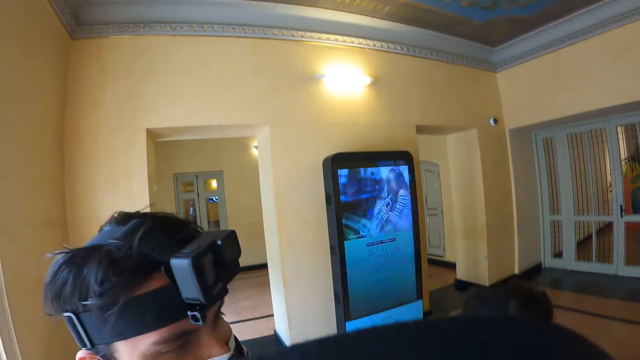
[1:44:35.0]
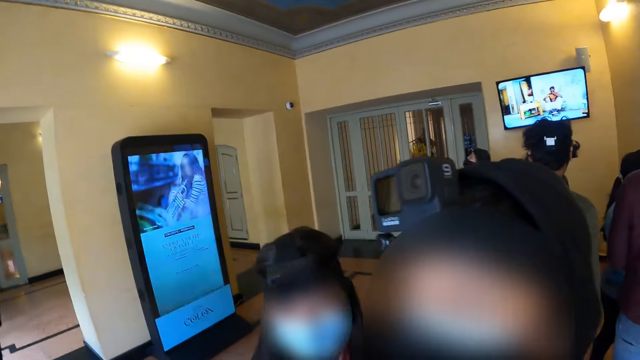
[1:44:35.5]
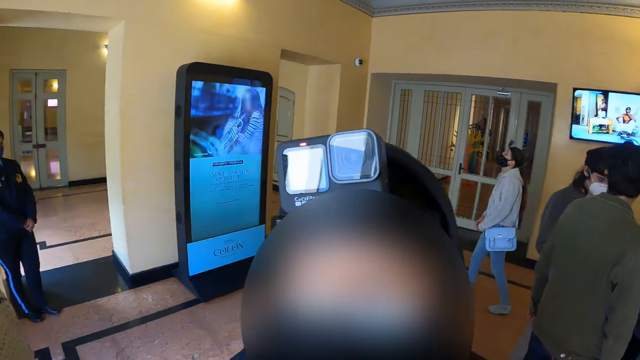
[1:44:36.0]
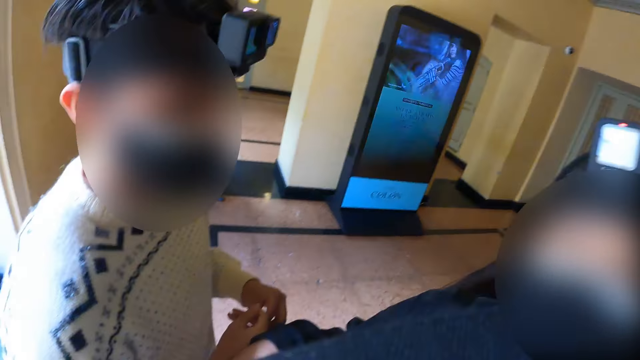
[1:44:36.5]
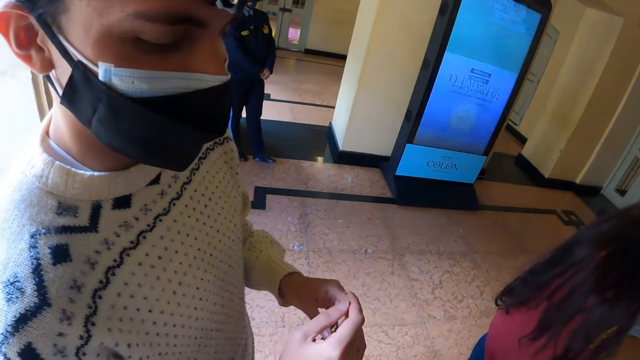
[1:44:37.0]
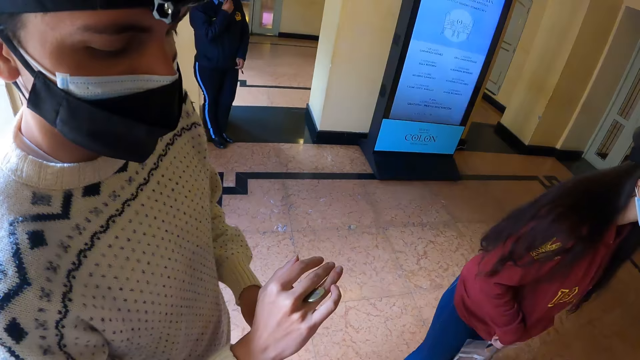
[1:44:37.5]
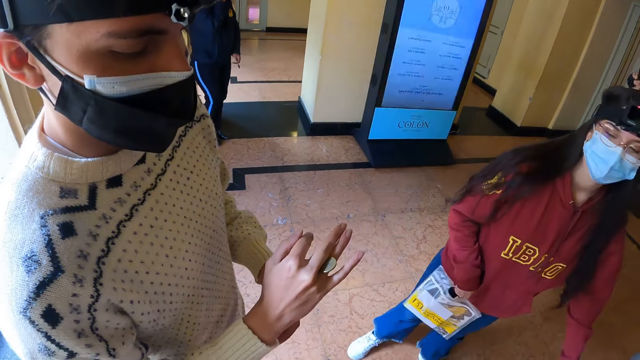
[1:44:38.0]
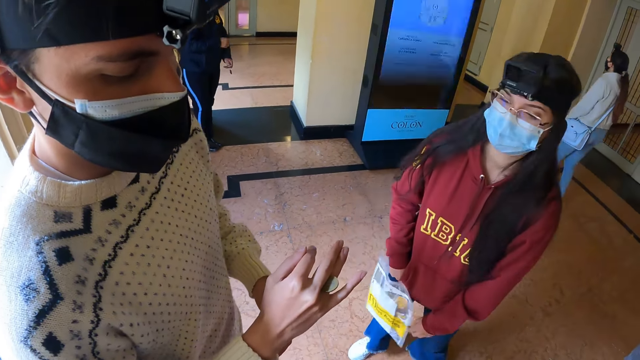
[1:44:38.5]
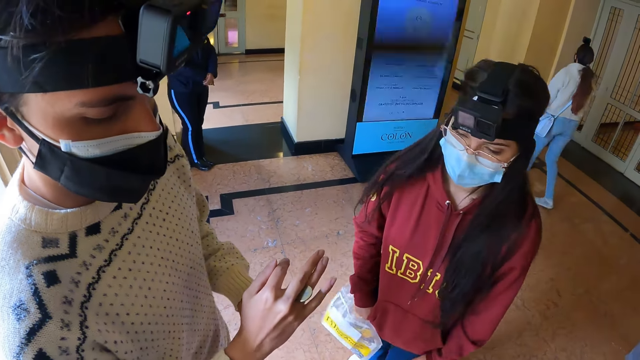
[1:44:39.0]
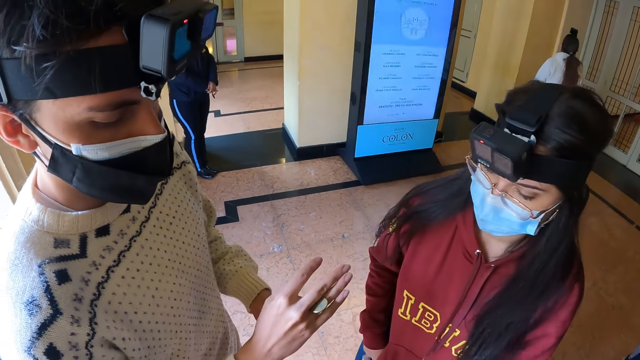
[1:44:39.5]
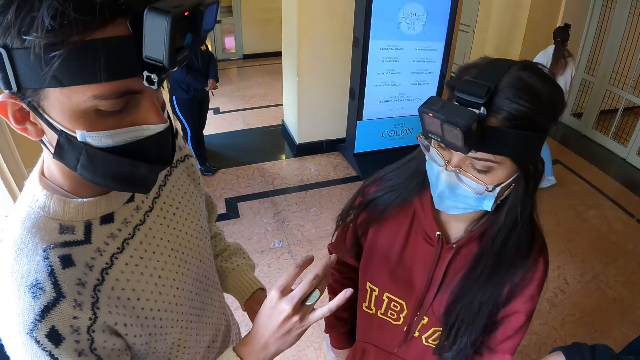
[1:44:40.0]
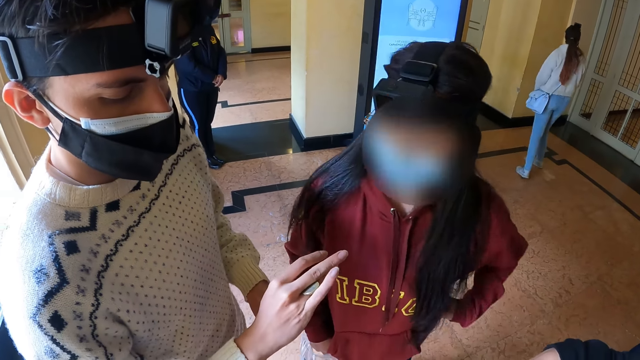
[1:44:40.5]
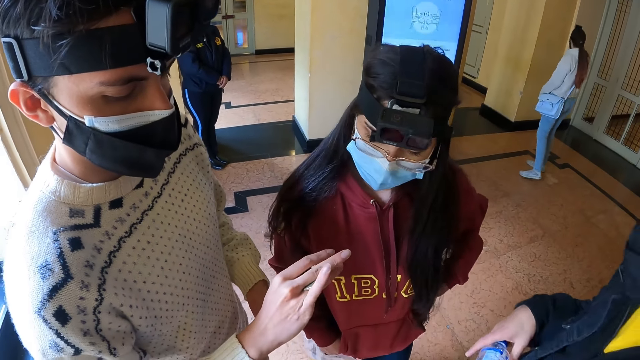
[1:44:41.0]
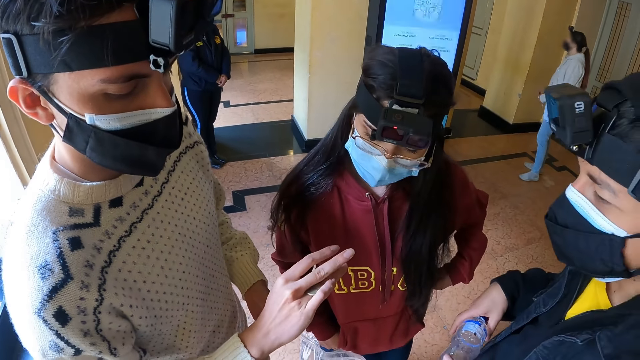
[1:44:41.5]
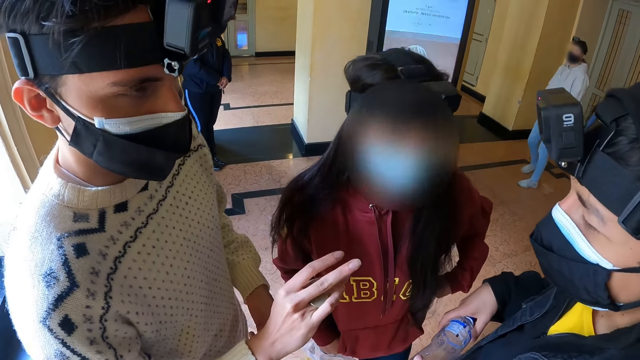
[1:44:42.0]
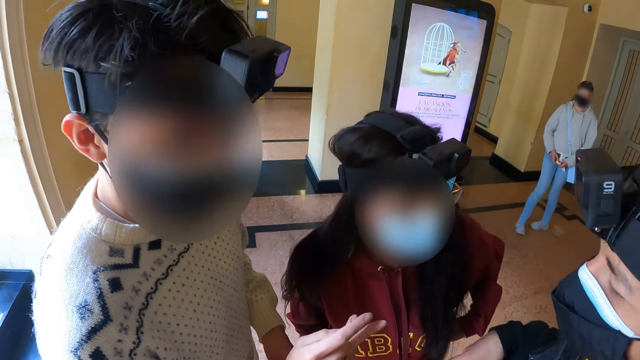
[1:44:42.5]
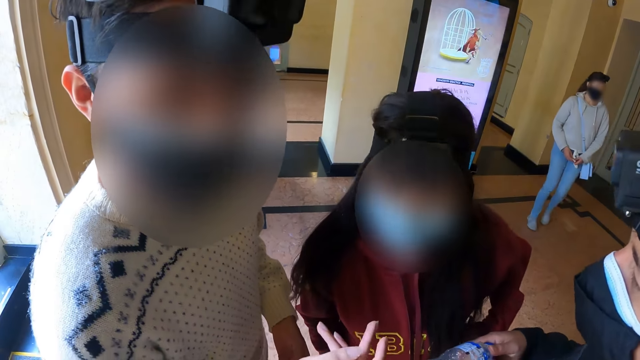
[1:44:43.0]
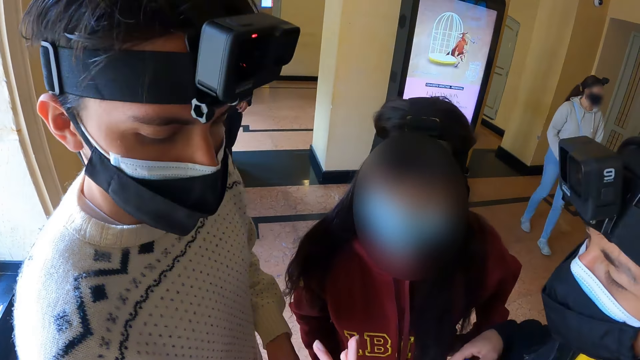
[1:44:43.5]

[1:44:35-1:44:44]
A person moves the coin around his fingers. The camera wearer interacts with the person.

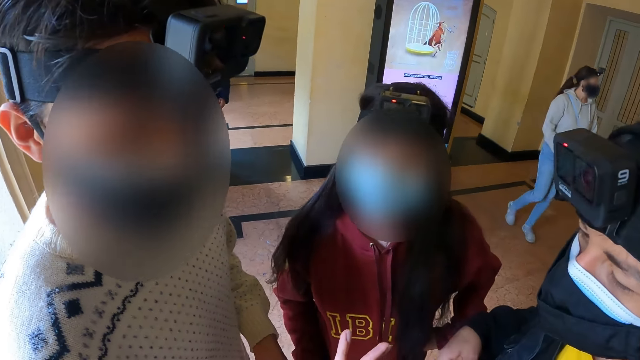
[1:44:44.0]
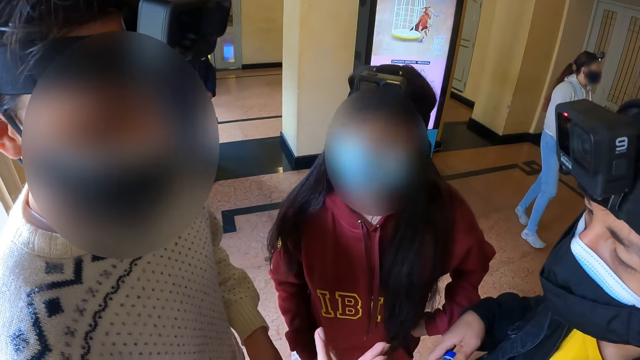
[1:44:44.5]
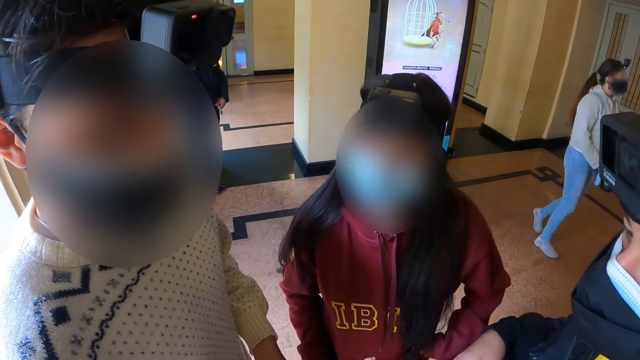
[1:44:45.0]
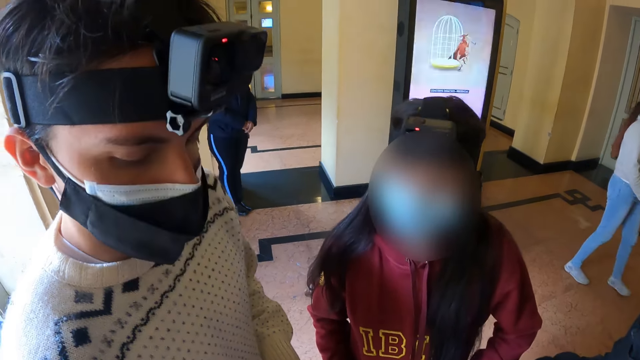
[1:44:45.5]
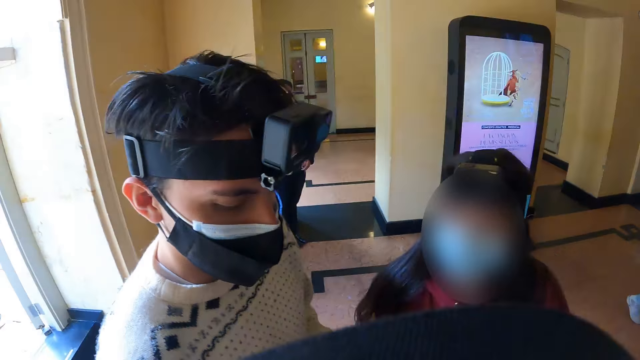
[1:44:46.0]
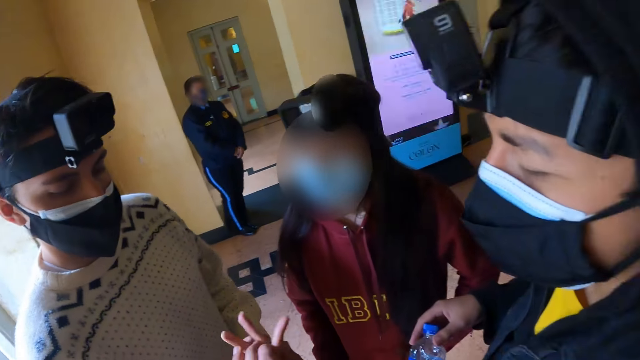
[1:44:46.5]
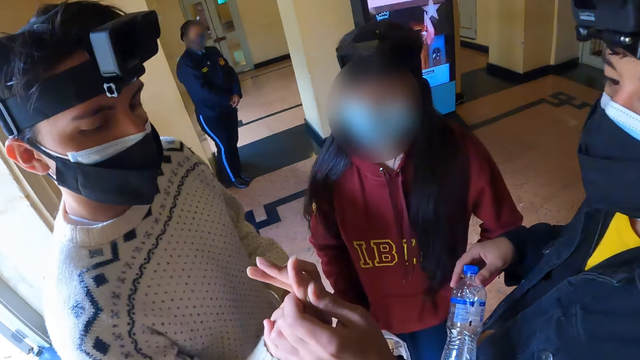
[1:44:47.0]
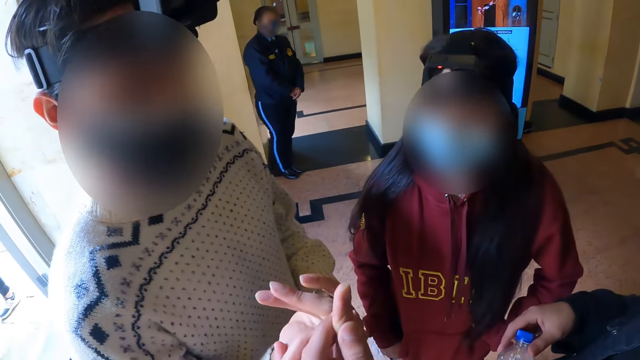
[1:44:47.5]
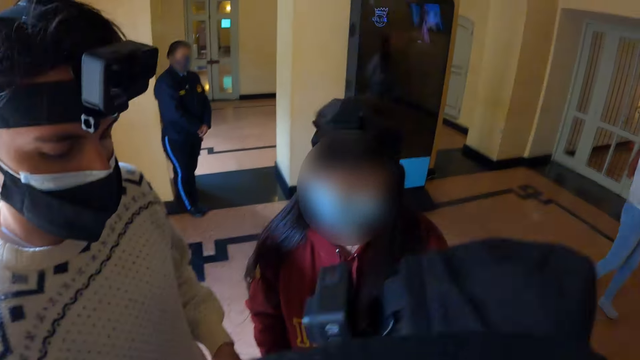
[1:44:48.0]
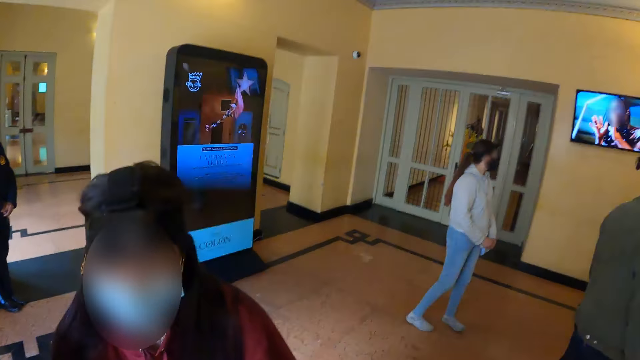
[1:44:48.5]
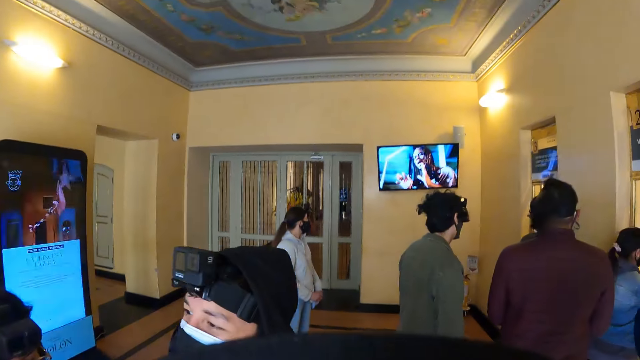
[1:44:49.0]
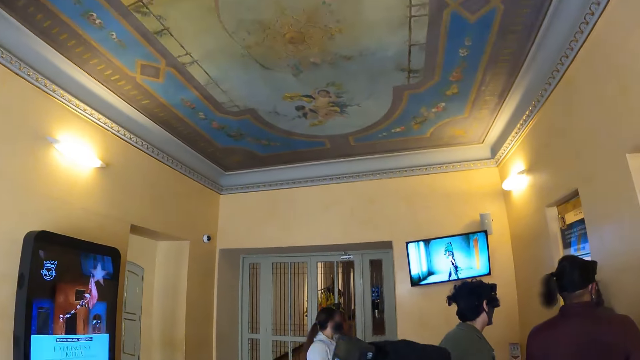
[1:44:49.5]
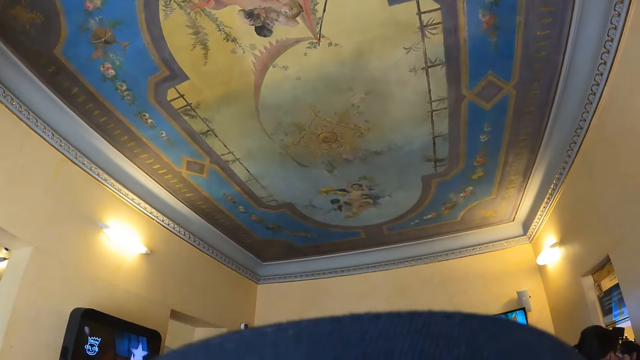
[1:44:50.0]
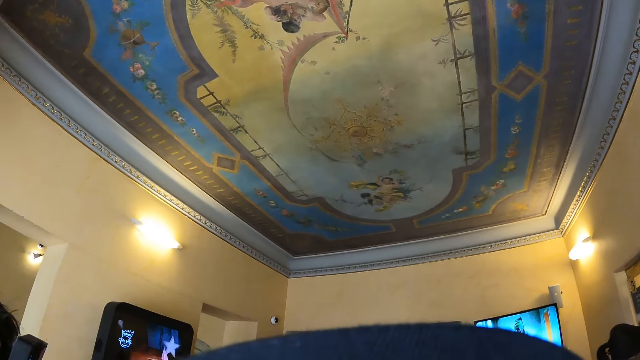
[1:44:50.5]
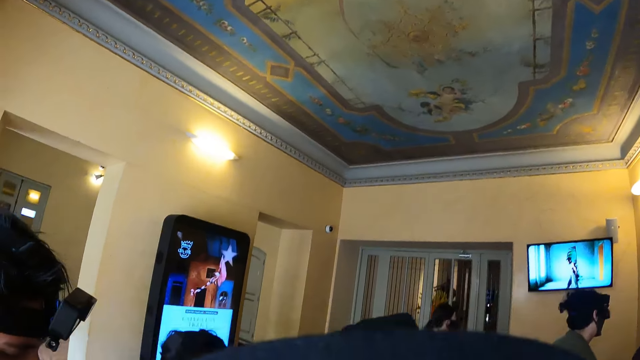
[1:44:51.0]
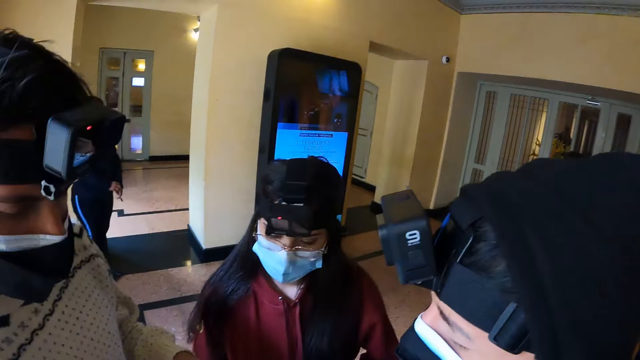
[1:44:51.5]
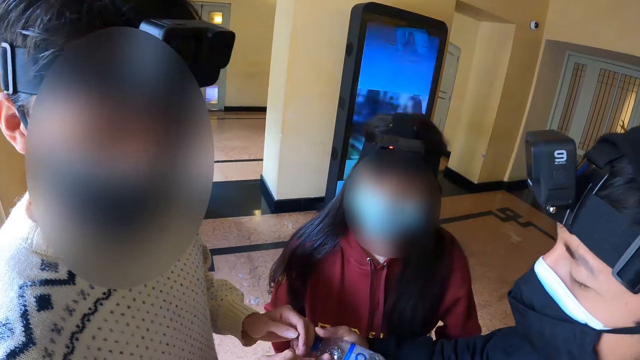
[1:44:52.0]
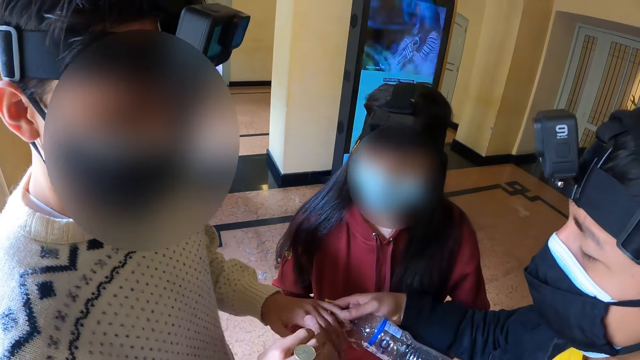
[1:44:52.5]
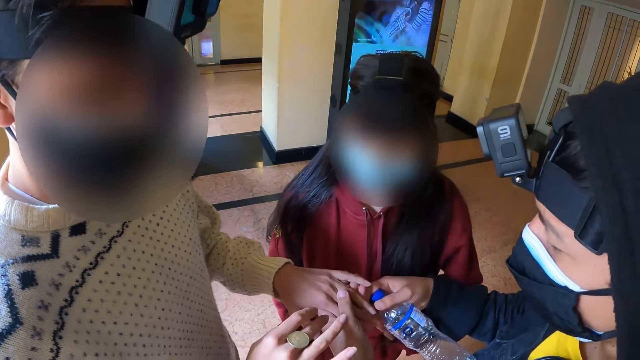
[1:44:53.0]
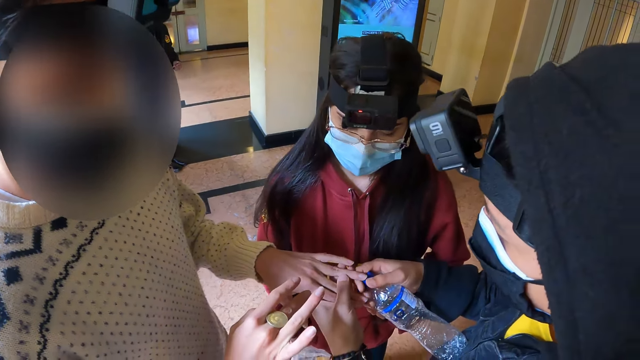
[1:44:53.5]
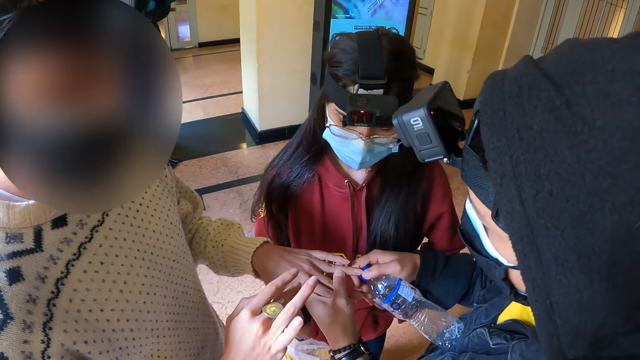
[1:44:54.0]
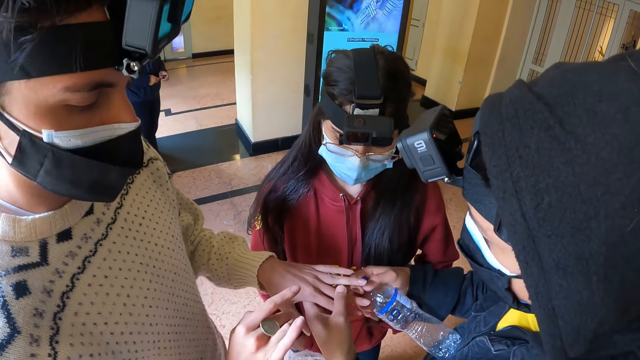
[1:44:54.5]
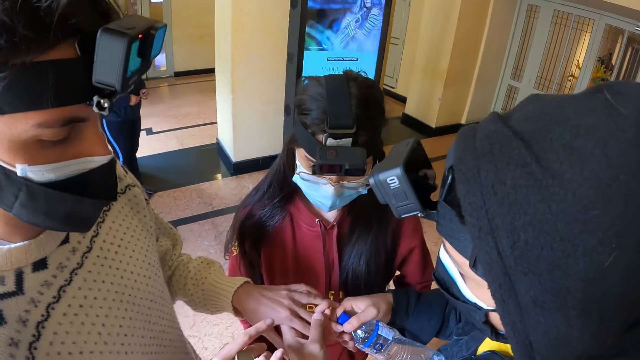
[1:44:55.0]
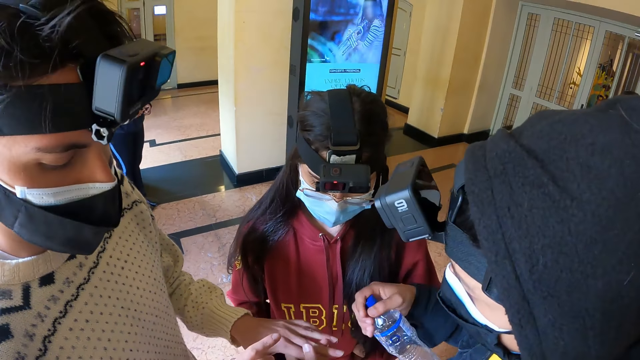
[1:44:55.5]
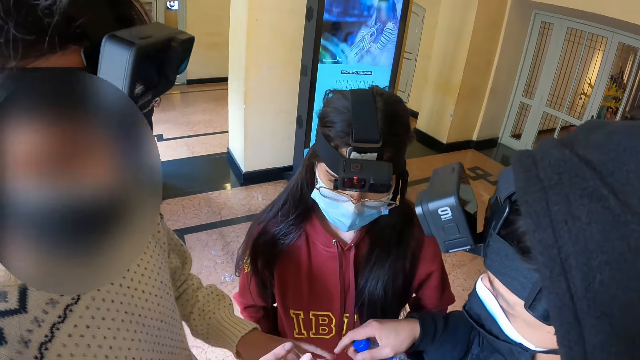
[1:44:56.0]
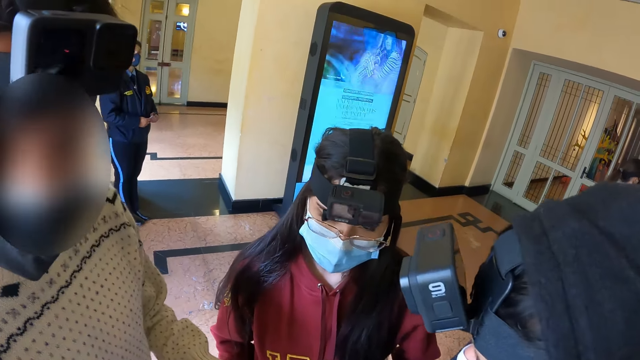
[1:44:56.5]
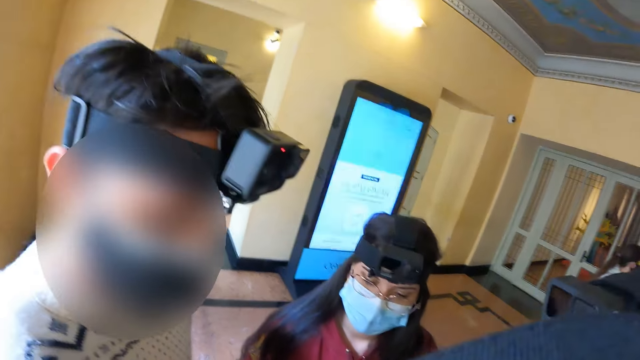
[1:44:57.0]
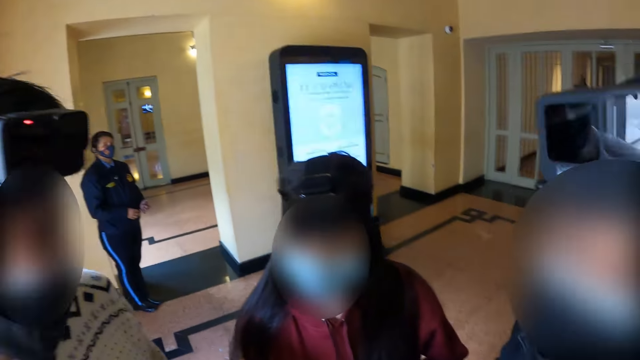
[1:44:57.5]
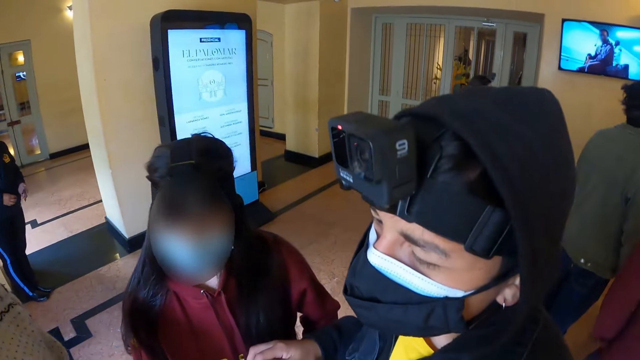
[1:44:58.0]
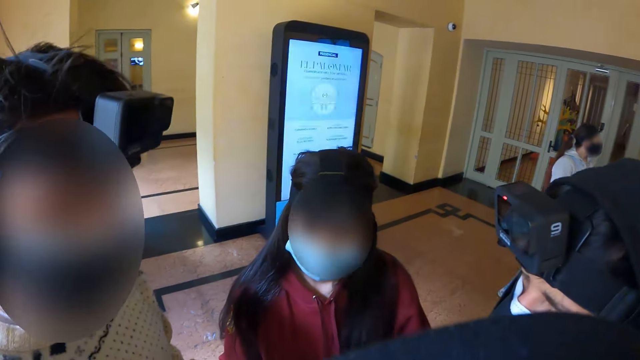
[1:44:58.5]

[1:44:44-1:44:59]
The camera wearer holds a person's finger. They look around. They interact with people in the room.
